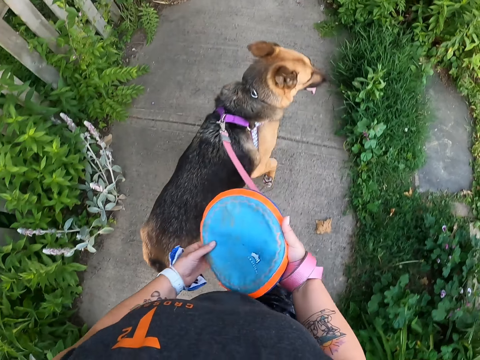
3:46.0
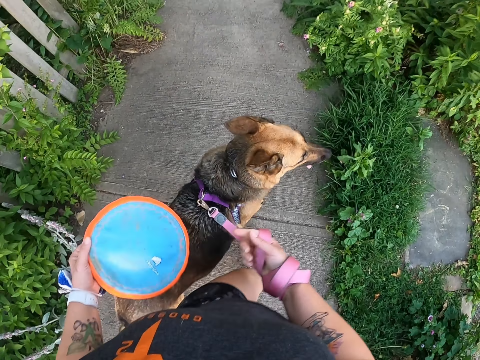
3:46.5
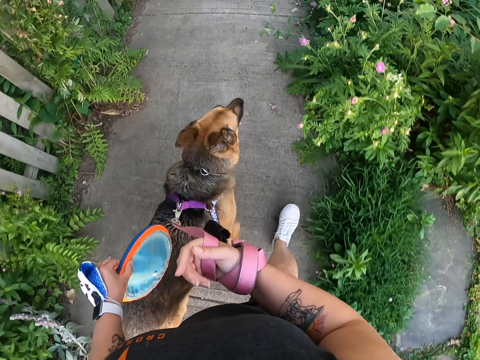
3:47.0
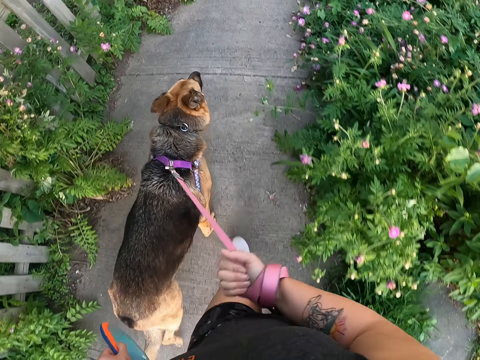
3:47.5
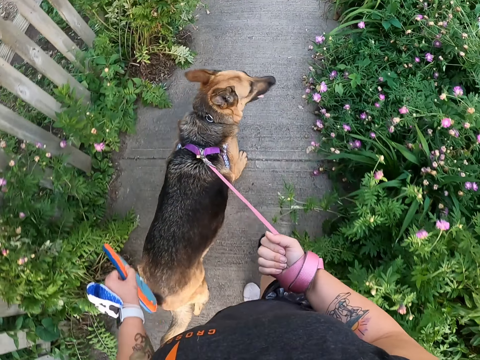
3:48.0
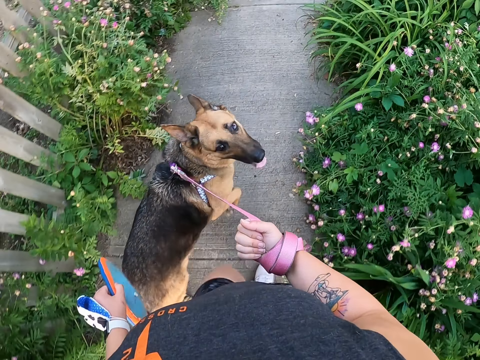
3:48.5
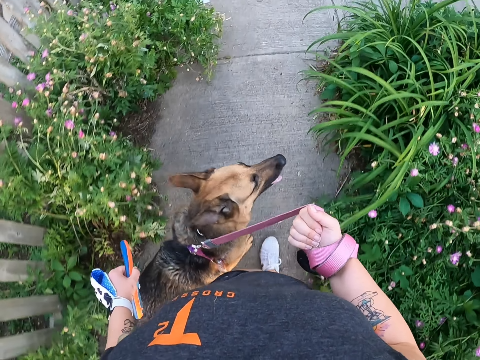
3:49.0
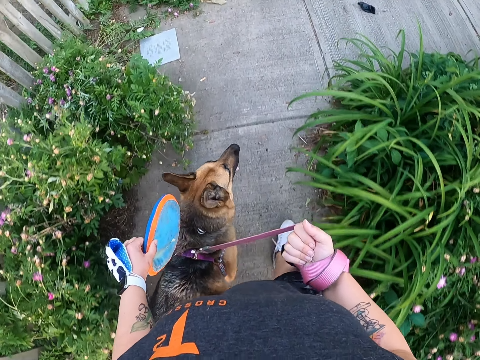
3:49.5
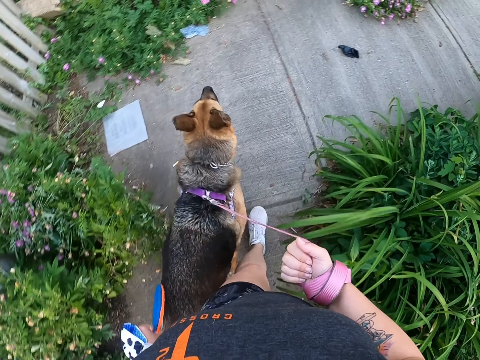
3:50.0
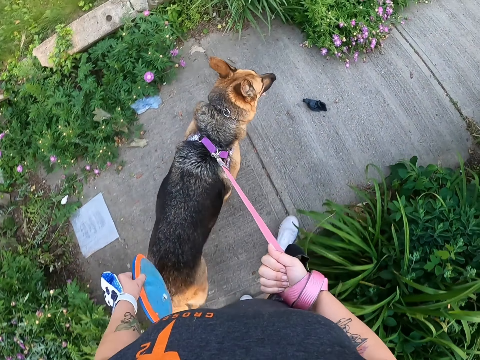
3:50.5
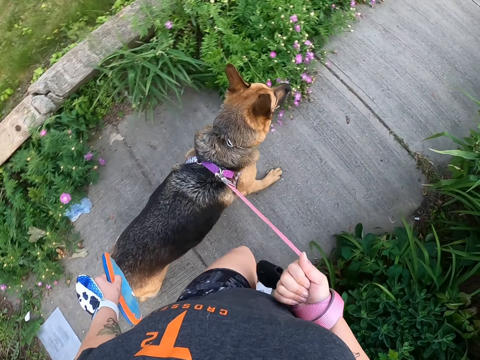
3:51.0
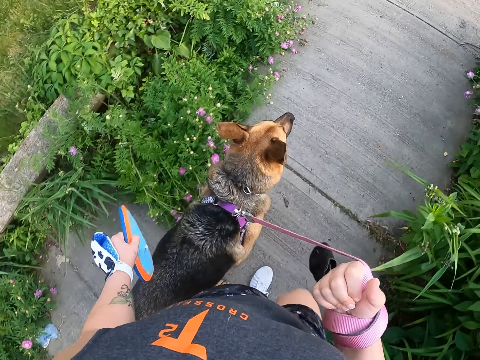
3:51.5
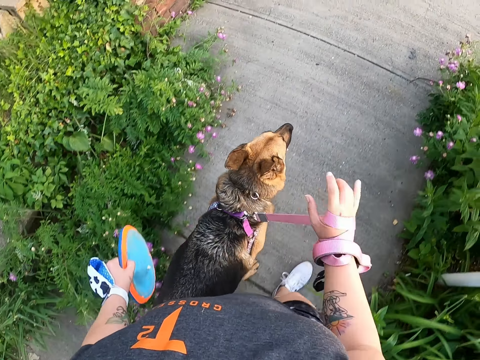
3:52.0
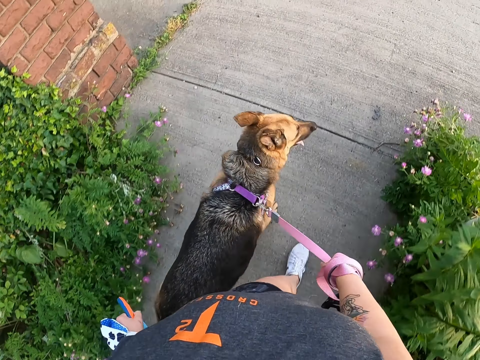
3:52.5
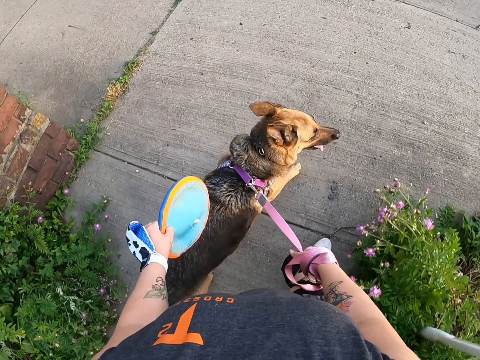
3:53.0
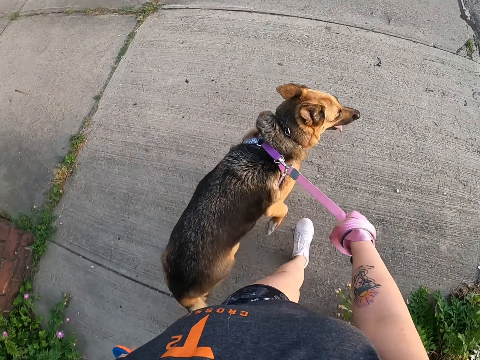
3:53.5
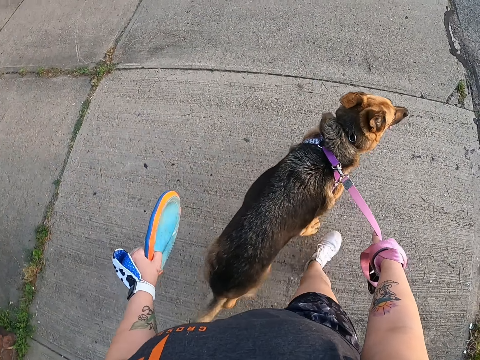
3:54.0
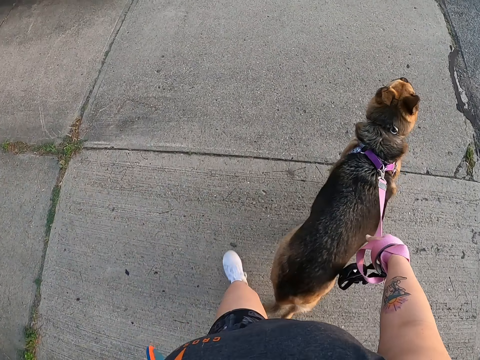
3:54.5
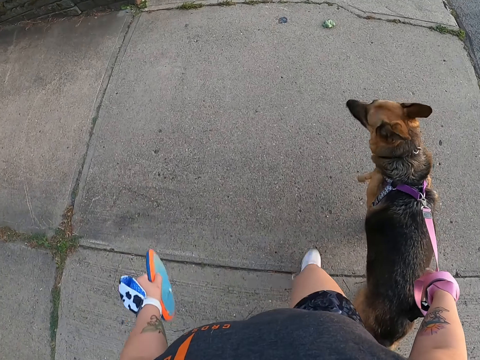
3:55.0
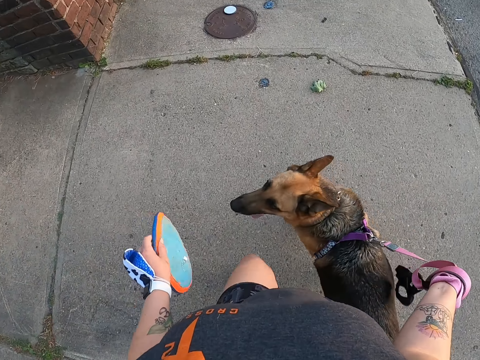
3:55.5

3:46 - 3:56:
The camera wearer moves the frisbee from her right hand to her left hand. She holds the flying disc with the other hand. She walks on the sidewalk. She folds the dog leash. She walks.

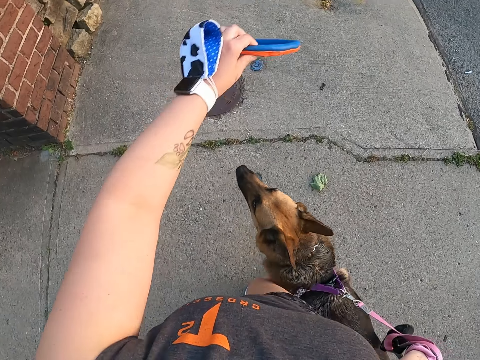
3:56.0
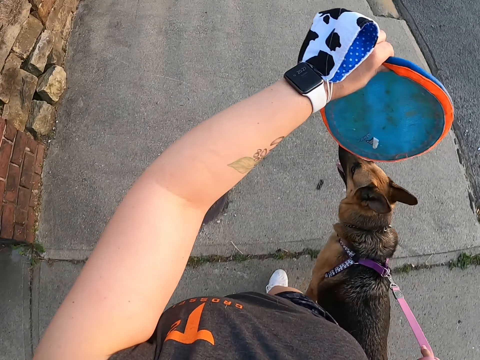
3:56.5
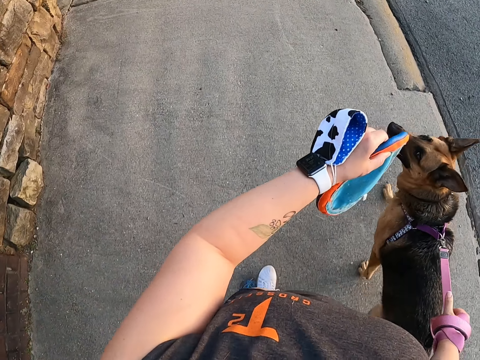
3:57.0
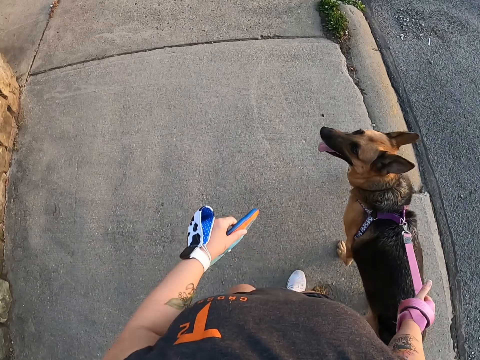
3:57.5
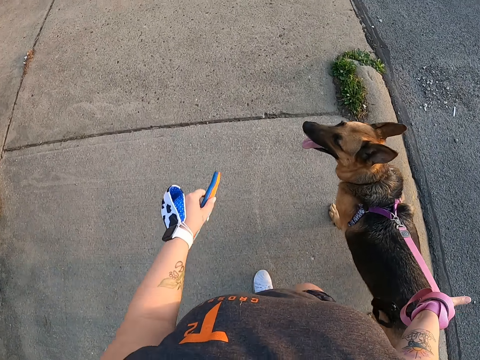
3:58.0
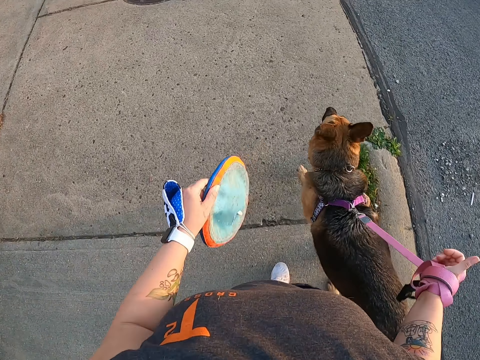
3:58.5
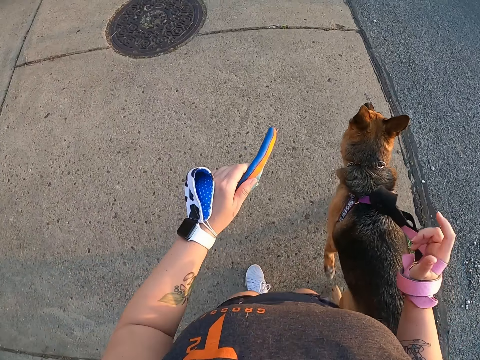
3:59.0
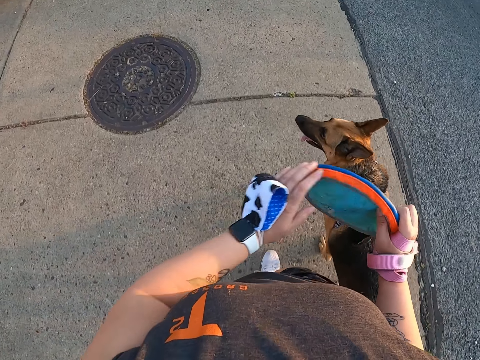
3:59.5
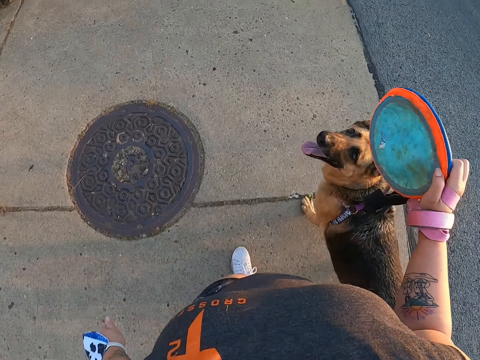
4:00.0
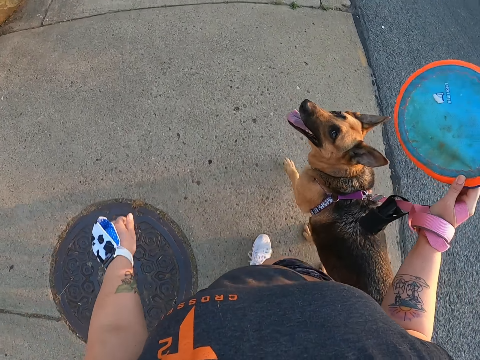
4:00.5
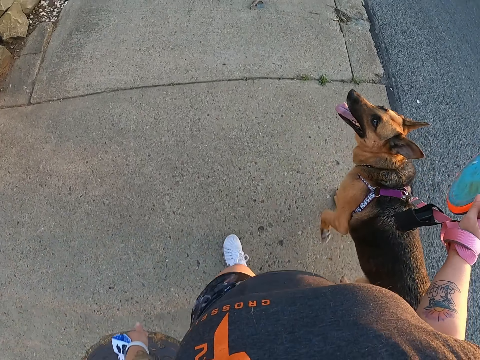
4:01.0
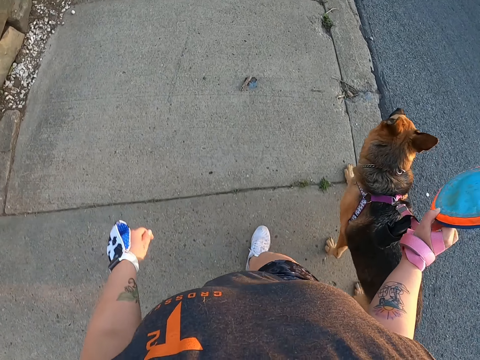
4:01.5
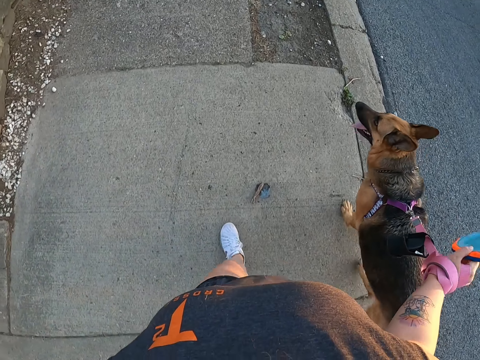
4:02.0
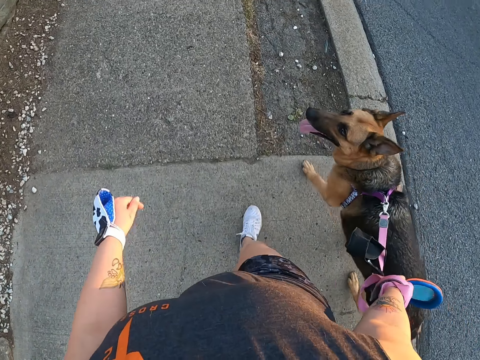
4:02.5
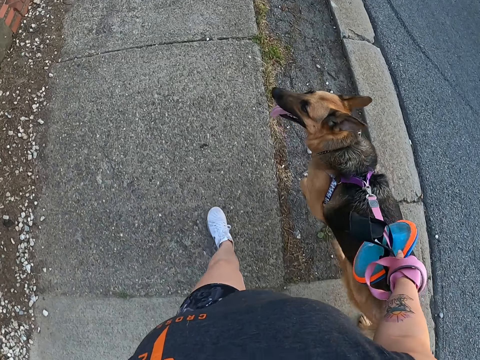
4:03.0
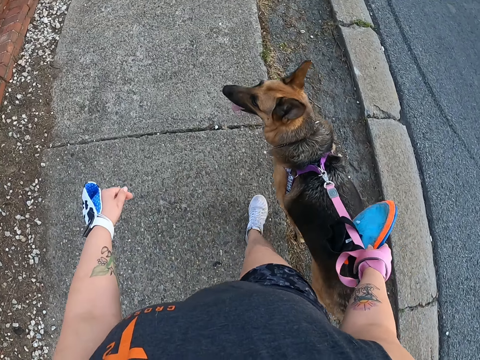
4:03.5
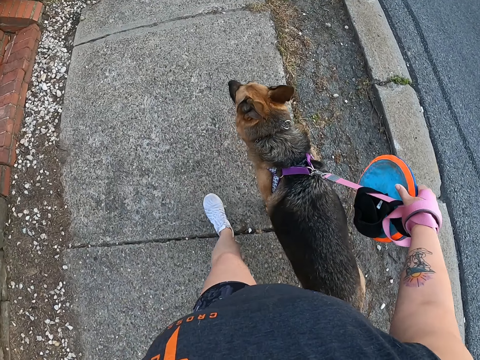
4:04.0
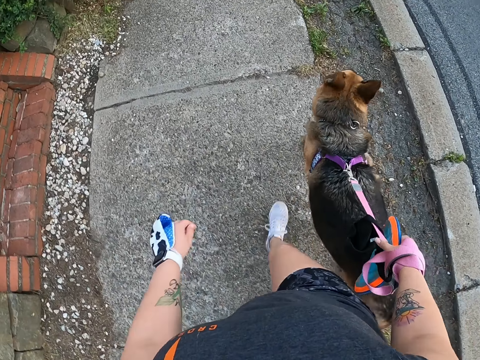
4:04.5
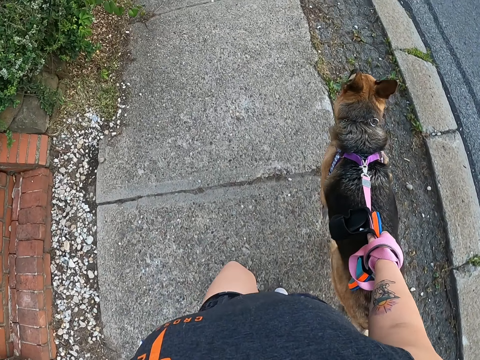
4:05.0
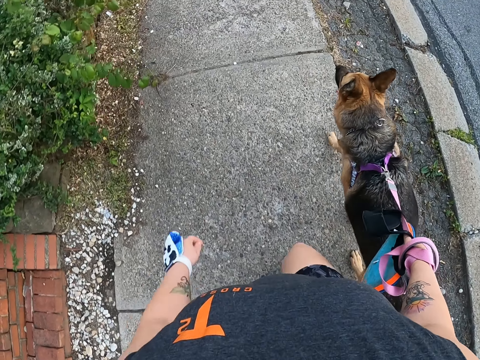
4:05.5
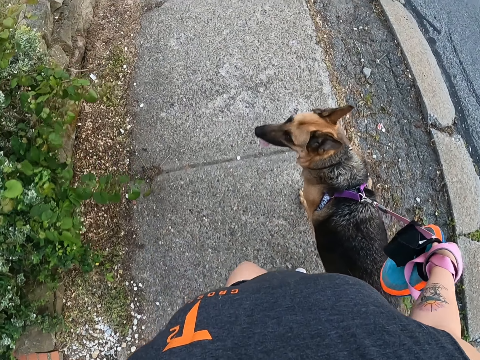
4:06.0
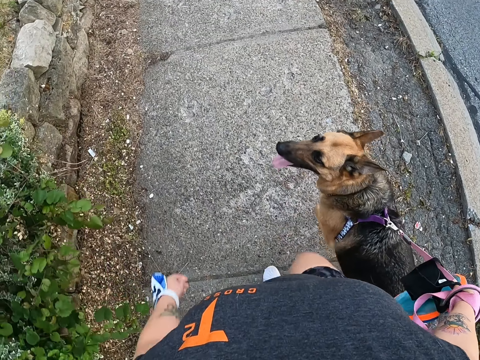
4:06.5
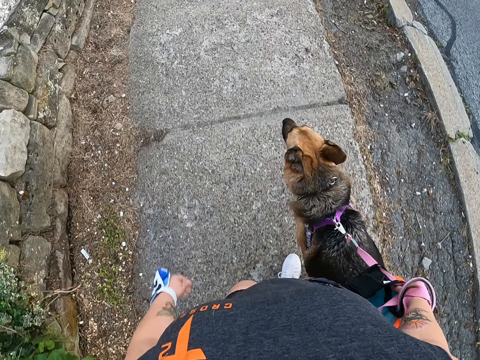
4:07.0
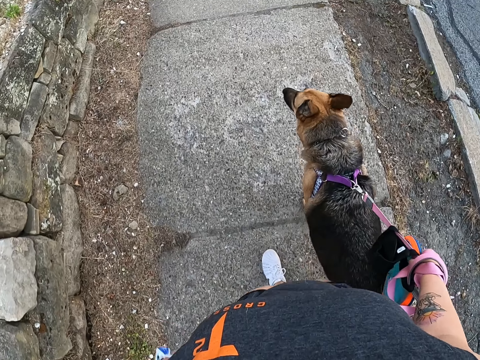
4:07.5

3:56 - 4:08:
The camera wearer raises her hand. She lifts the flying disc. She holds the flying disc. She walks on the sidewalk. She moves the frisbee from her left hand to her right hand. She walks.

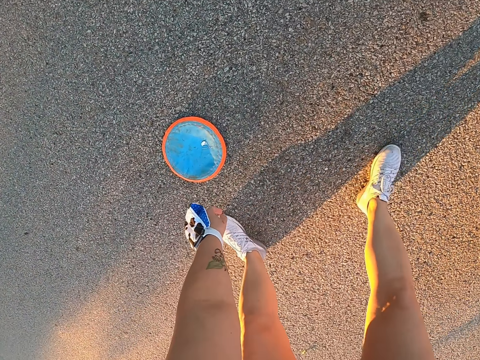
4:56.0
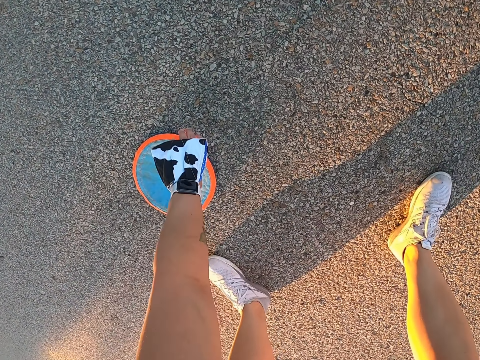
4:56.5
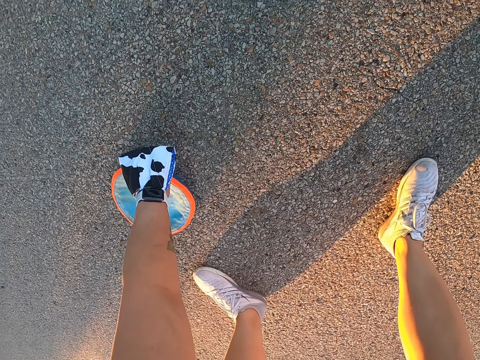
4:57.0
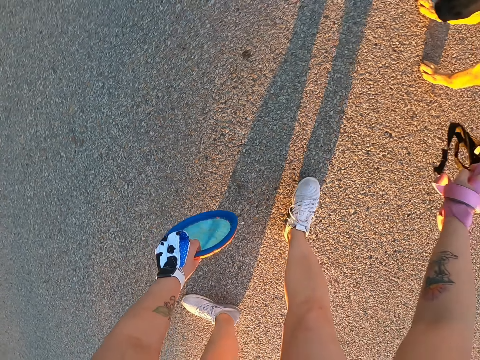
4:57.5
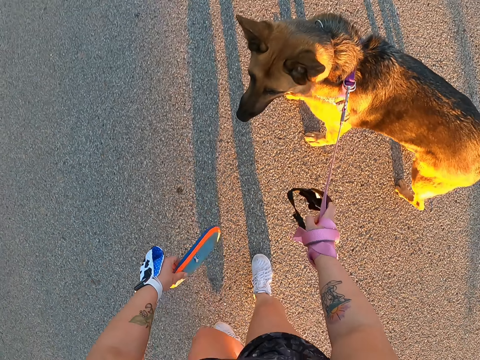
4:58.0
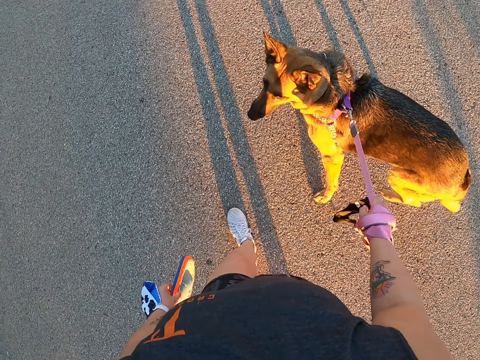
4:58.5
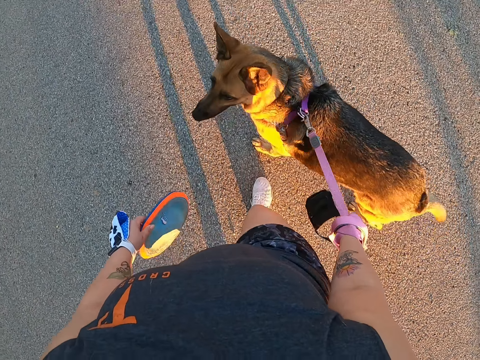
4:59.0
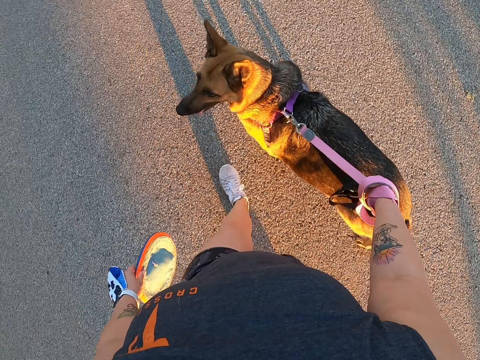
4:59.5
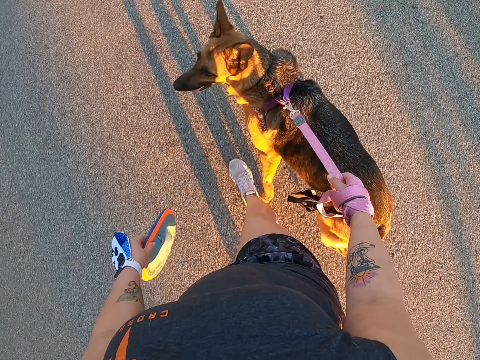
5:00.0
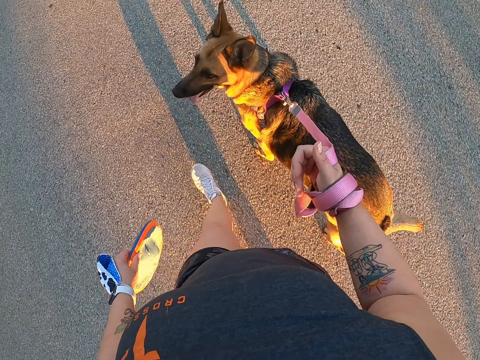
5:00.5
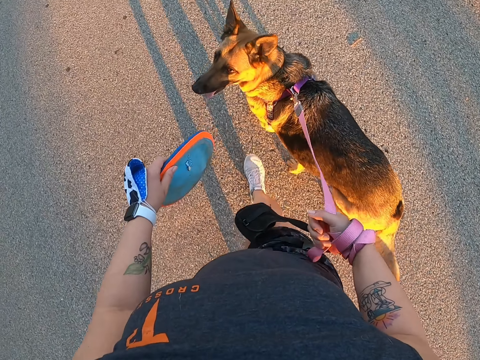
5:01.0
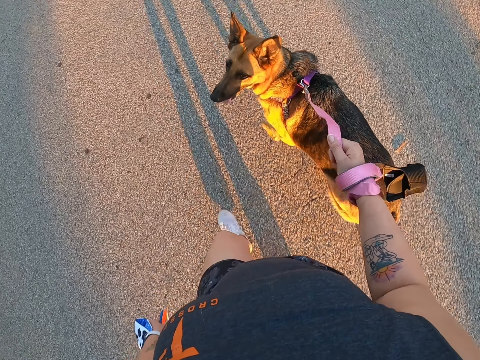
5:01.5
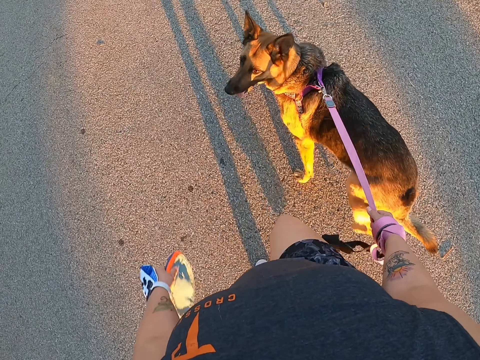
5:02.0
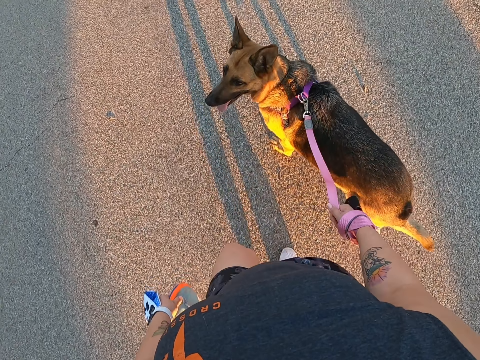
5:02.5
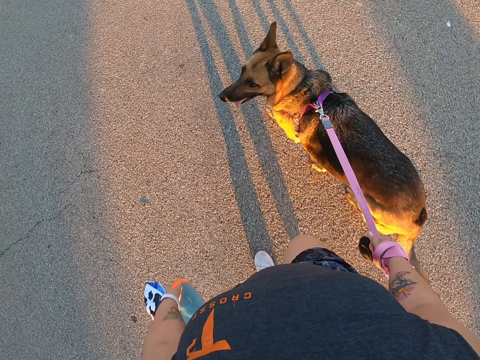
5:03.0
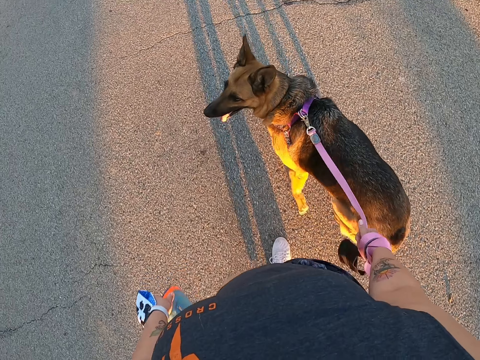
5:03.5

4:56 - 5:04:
The camera wearer picks up the frisbee from the floor. They walk with a dog at the compound.
